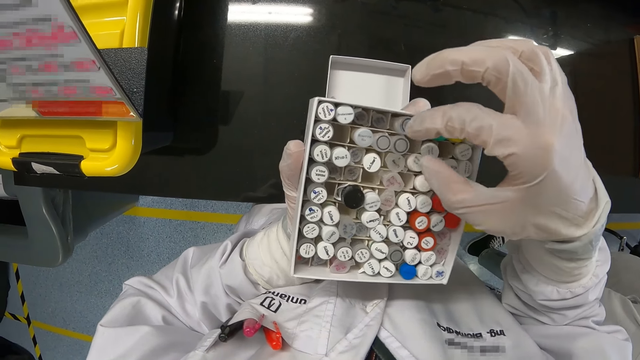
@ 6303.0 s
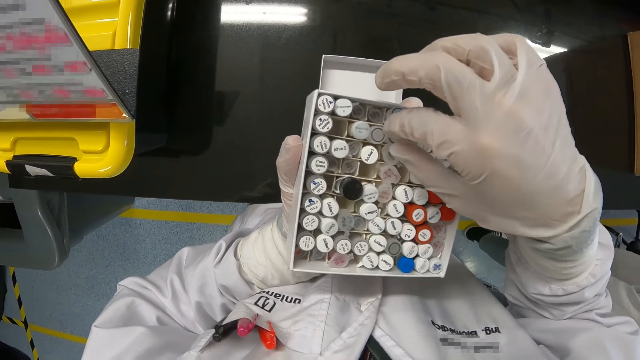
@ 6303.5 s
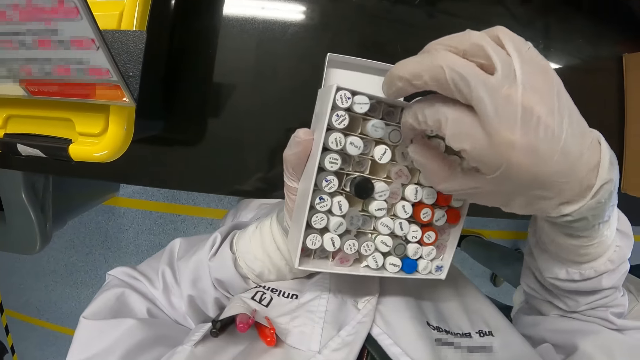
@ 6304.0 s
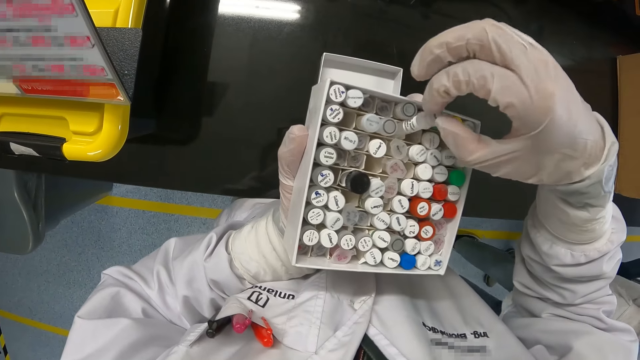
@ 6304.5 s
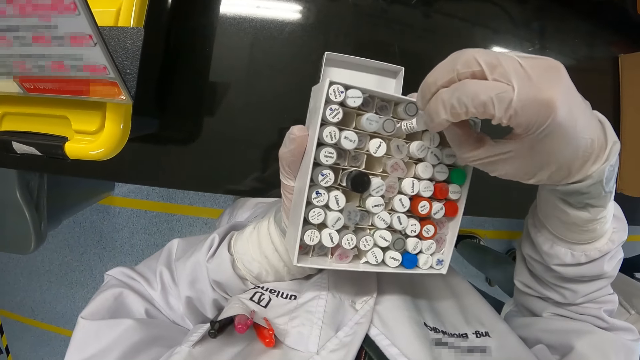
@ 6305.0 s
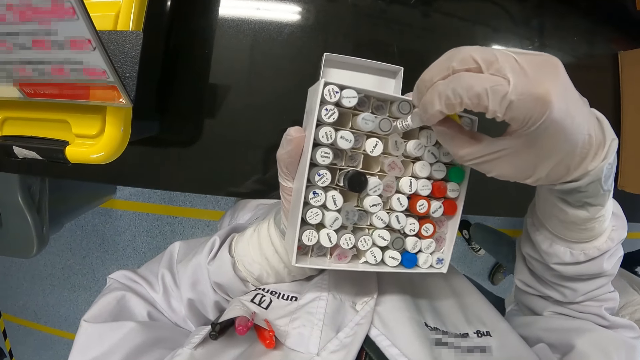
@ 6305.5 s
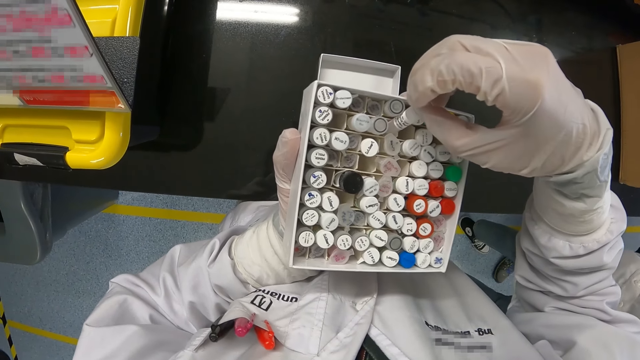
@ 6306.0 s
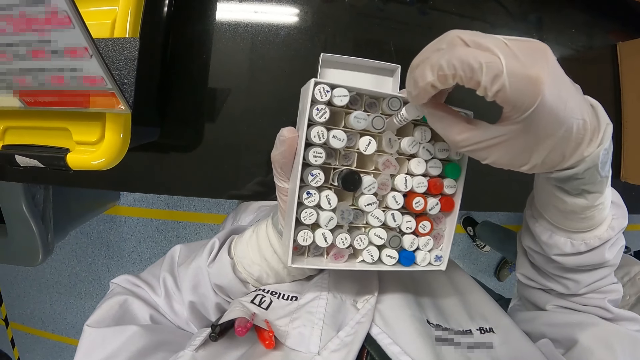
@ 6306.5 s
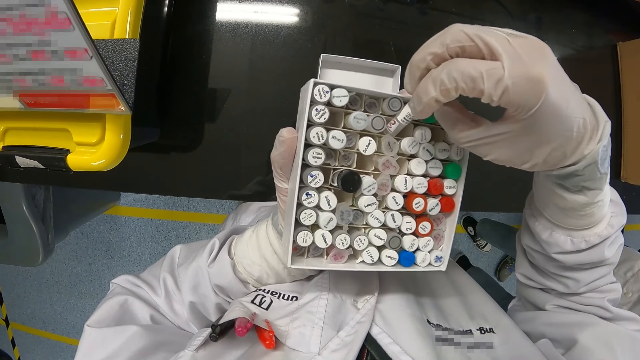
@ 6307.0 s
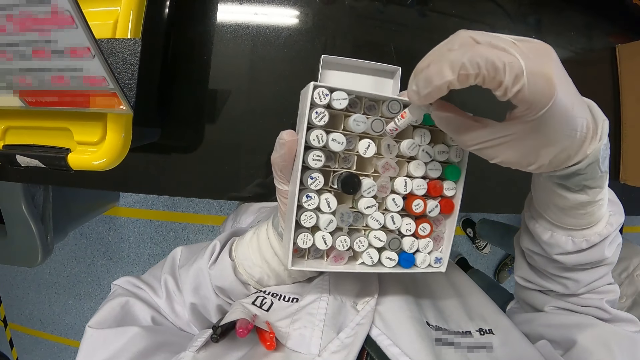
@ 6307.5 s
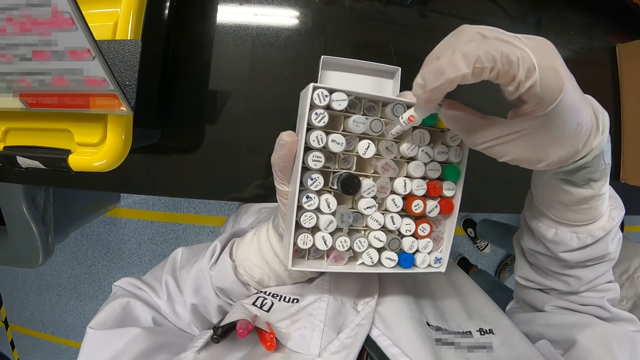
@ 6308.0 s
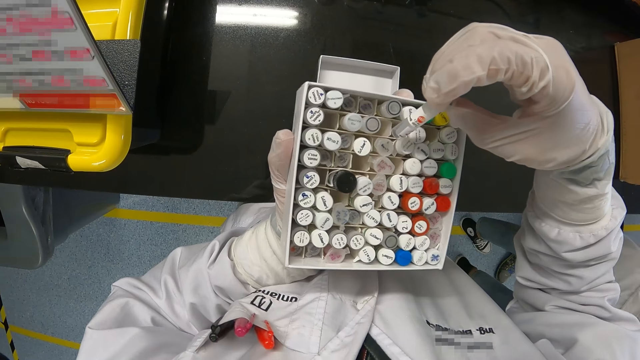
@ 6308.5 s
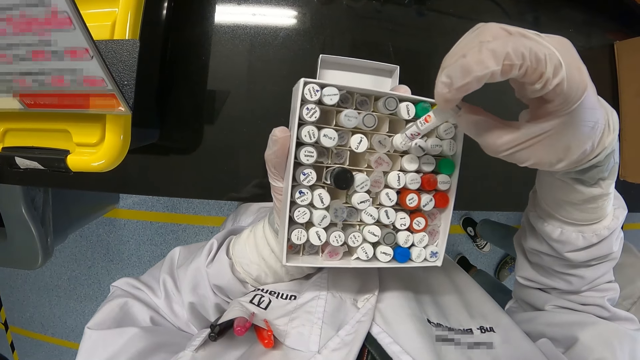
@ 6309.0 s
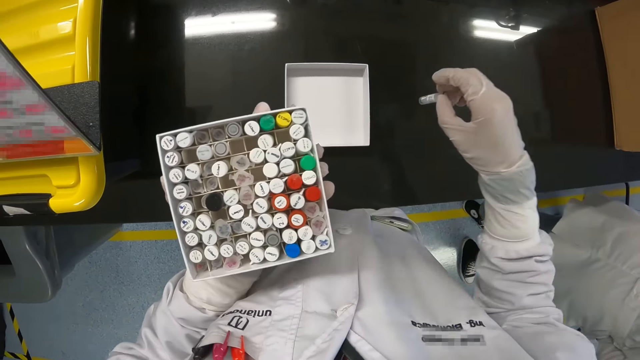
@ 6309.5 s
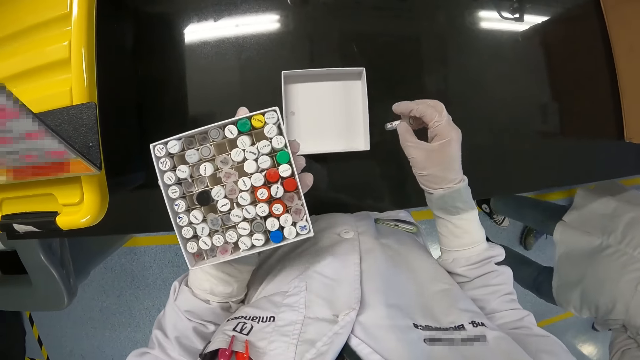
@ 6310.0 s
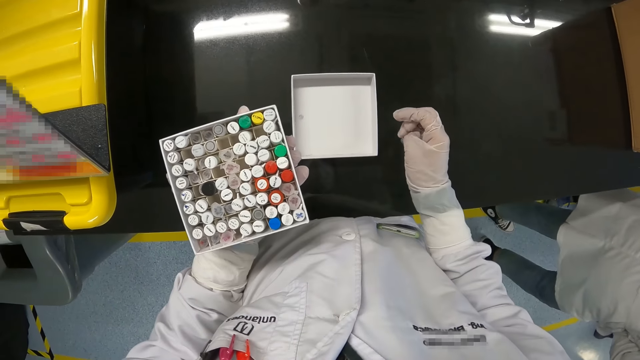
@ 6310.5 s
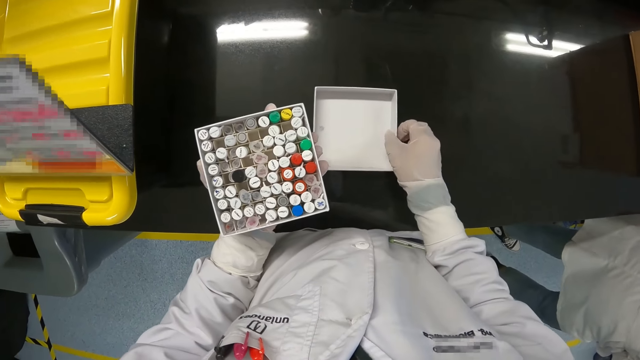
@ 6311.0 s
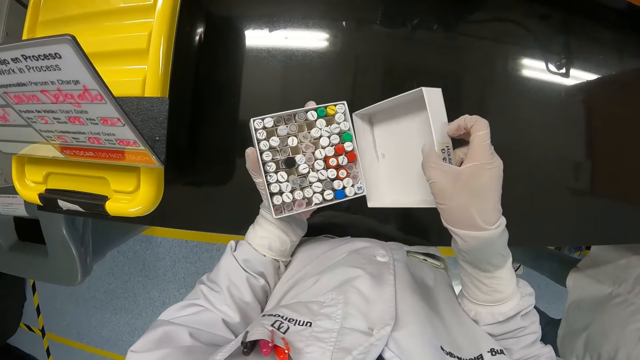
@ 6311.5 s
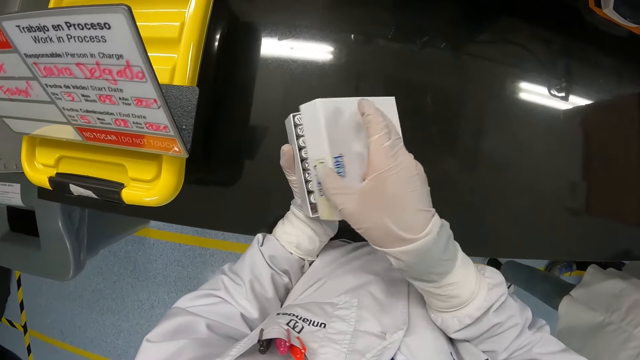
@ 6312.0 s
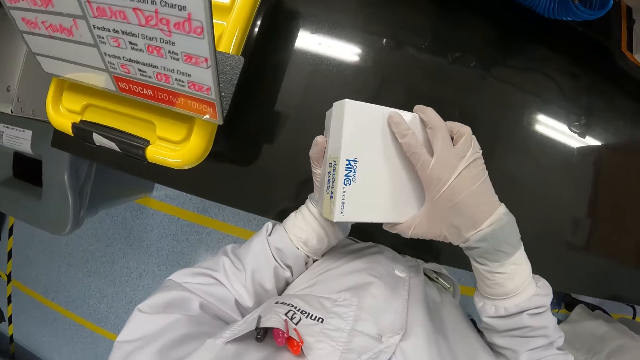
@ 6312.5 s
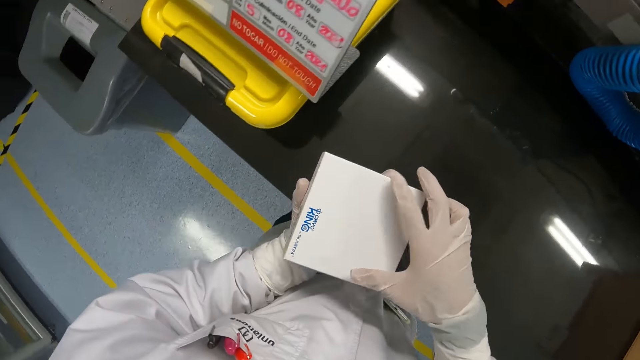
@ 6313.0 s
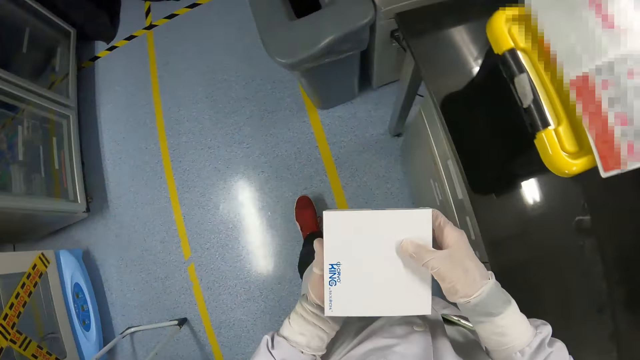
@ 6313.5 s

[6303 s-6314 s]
The camera wearer picks a solution sample test tube or lab tube from the pack with his gloved right hand. He looks at the lab tube. He takes the lab tube from the box. He picks the cover of the test tube pack from the laboratory table with his gloved right hand. He closes the test tube pack with the cover in his gloved right hand.

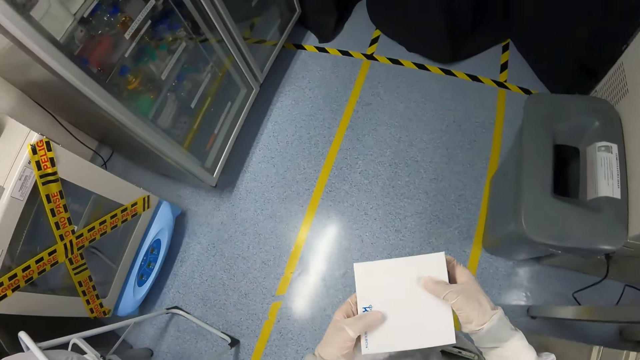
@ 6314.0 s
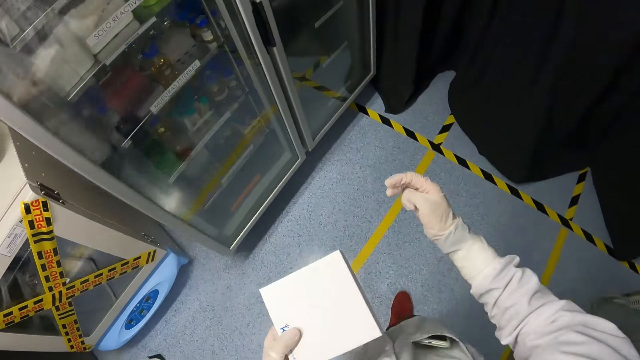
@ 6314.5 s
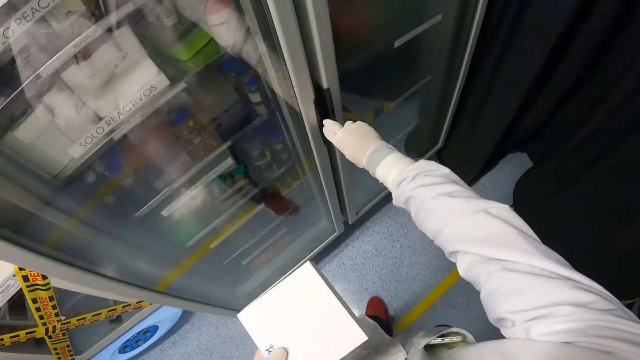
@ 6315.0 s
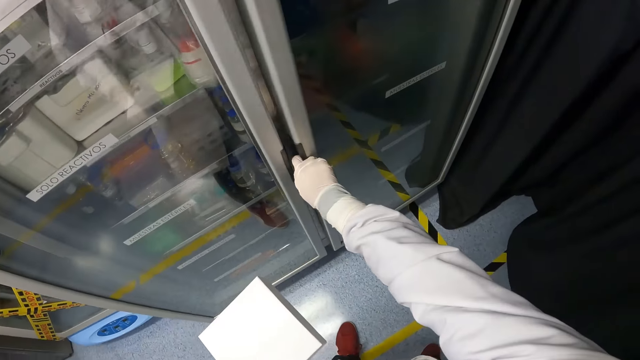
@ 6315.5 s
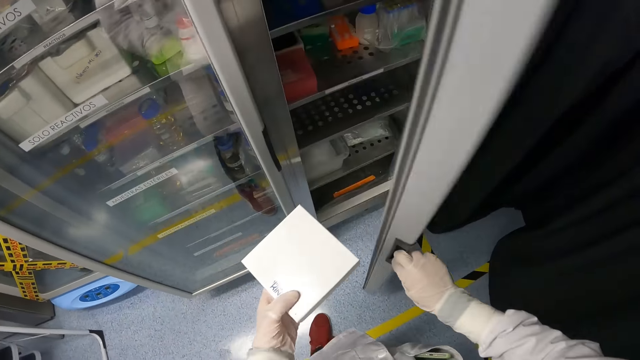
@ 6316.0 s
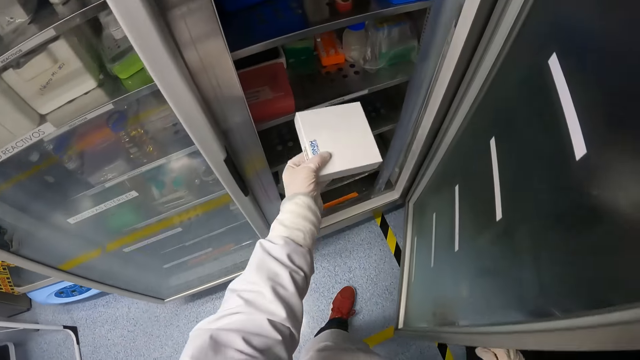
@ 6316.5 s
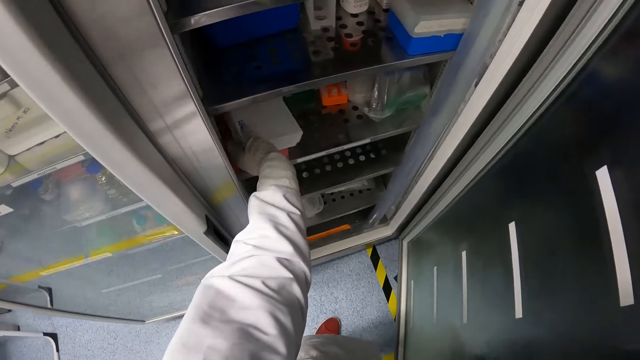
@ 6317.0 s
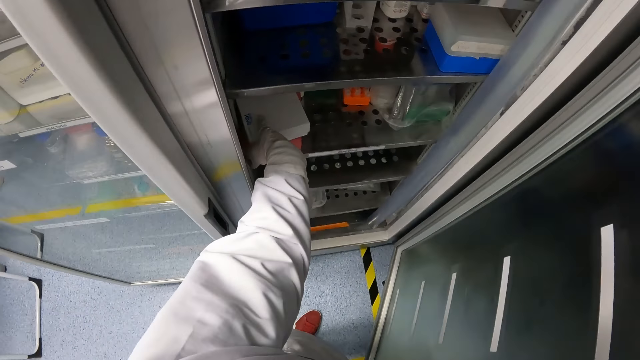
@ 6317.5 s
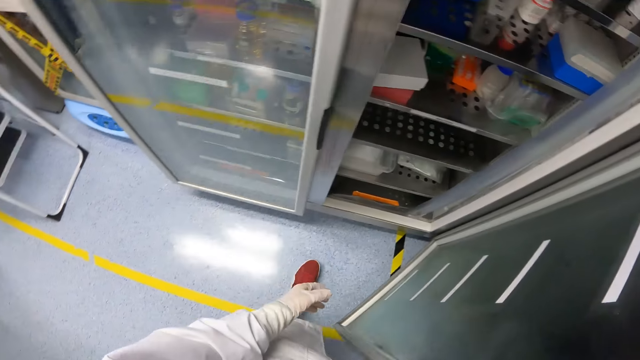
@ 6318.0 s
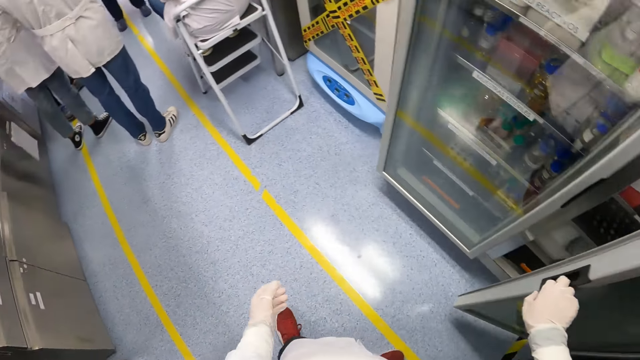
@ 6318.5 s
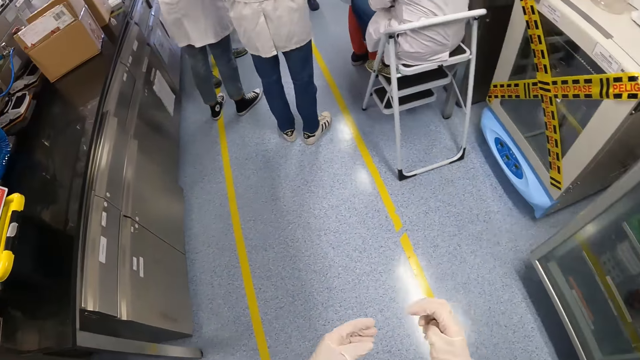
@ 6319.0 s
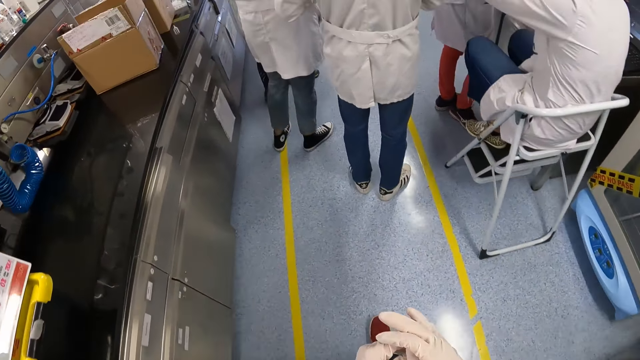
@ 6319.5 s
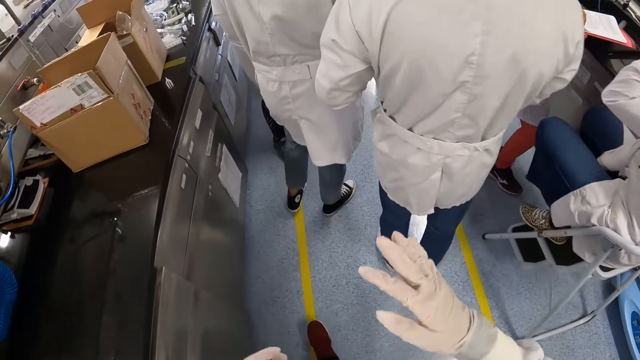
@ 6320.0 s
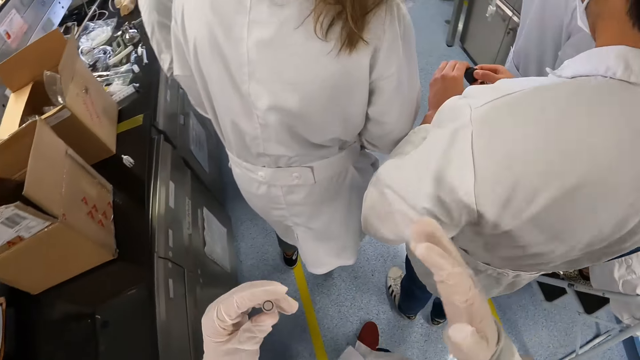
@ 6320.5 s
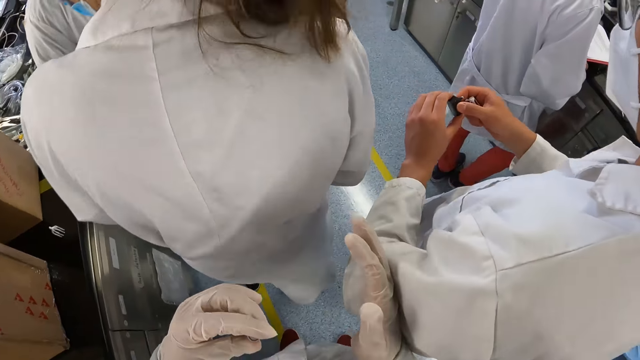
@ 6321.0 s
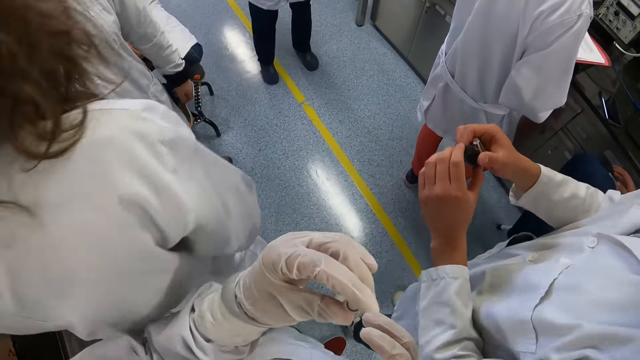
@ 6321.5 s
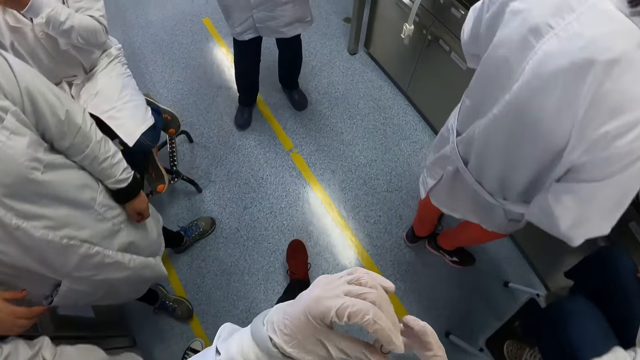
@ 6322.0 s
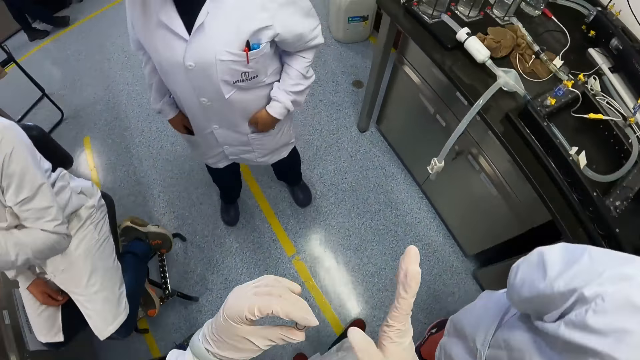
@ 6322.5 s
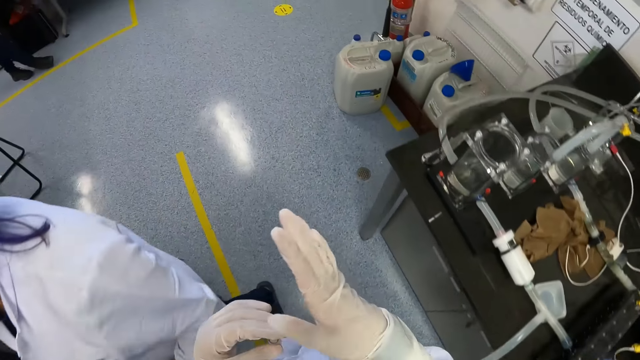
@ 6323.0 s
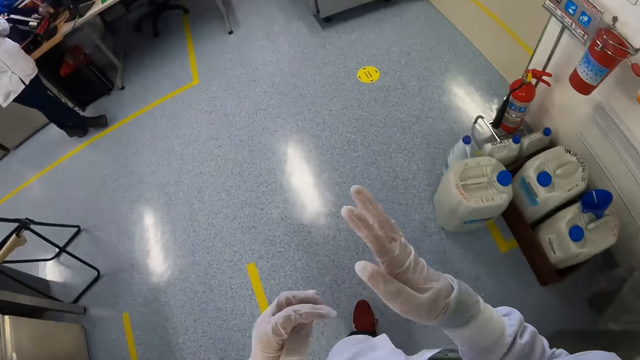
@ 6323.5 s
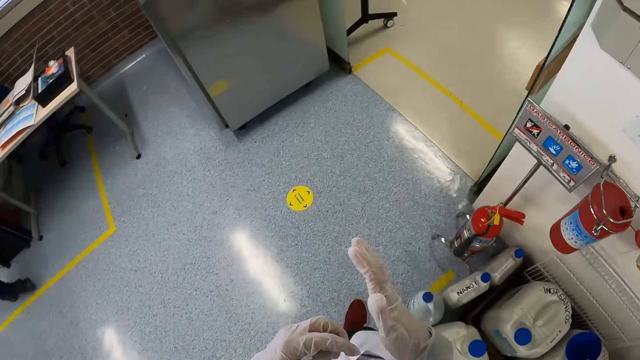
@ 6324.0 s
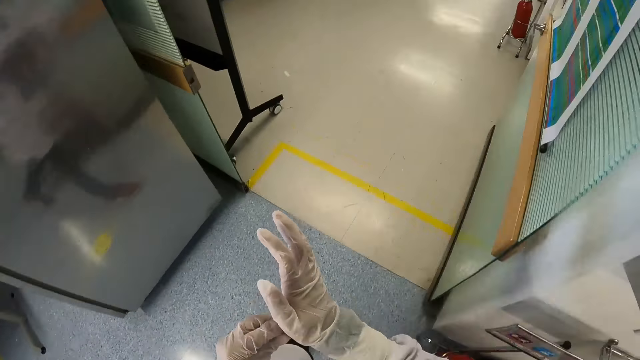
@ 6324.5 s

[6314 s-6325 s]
The camera wearer turns around. He holds the test tube pack with his gloved hands. He walks towards the laboratory refrigerator. He opens the laboratory refrigerator with his right hand. He drops the test tube pack inside the laboratory refrigerator with his gloved left hand. He closes the laboratory refrigerator with his gloved right hand. He passes the sample test tube to his gloved left hand. He rubs his gloved hands together. He walks past the group of people.
